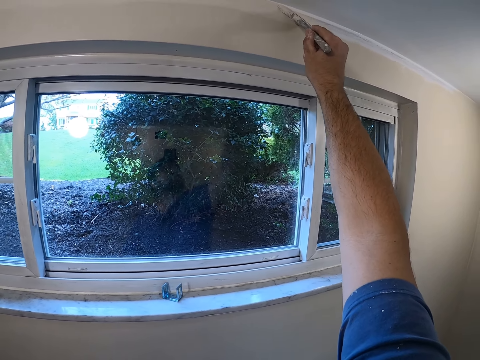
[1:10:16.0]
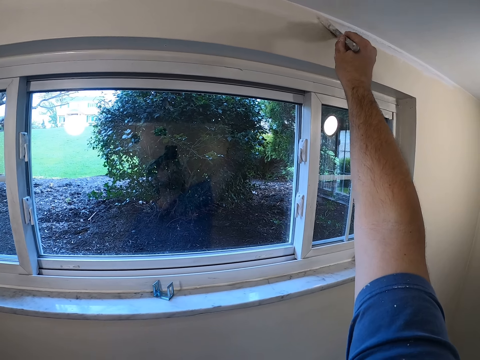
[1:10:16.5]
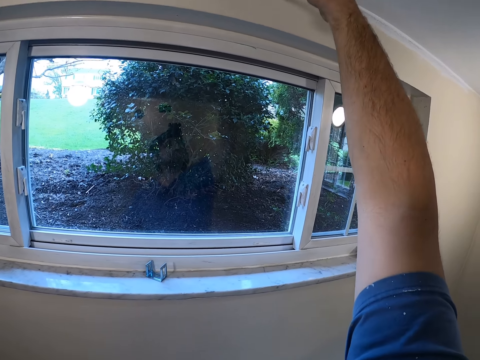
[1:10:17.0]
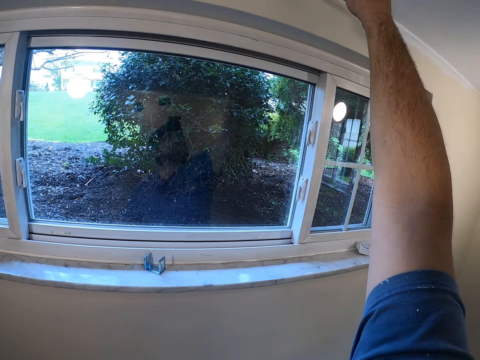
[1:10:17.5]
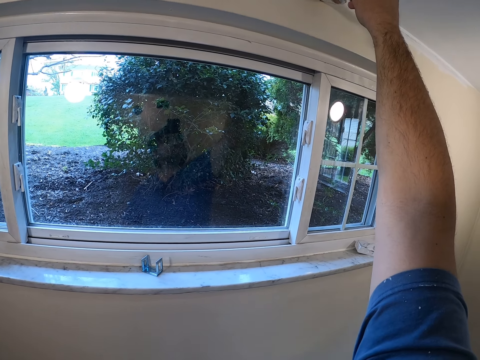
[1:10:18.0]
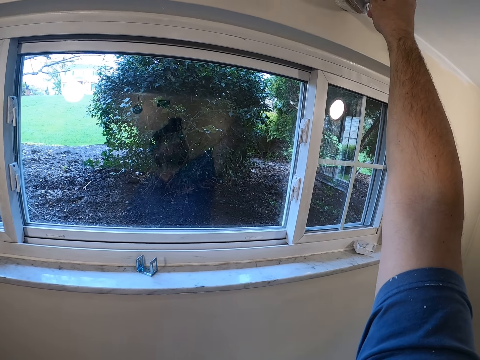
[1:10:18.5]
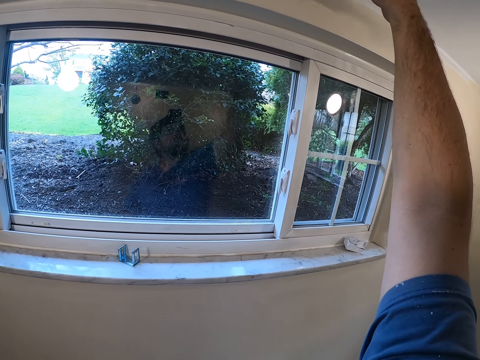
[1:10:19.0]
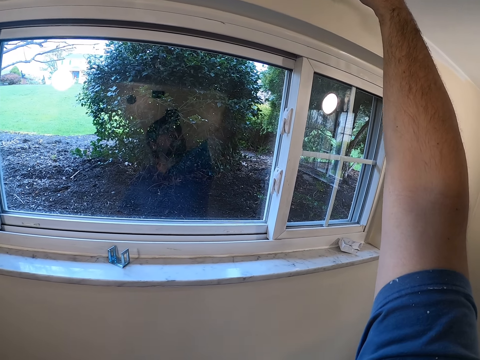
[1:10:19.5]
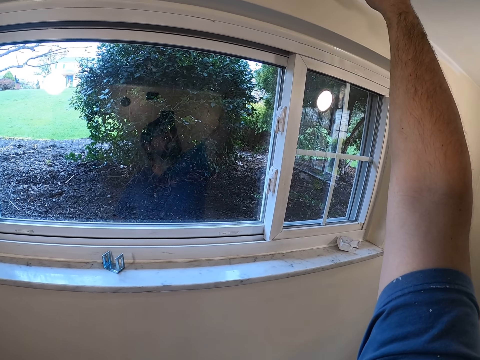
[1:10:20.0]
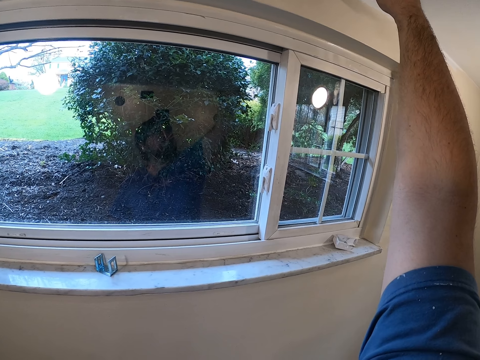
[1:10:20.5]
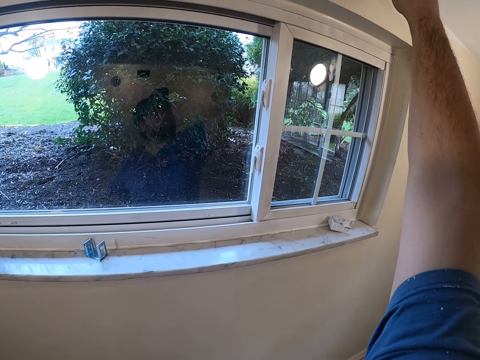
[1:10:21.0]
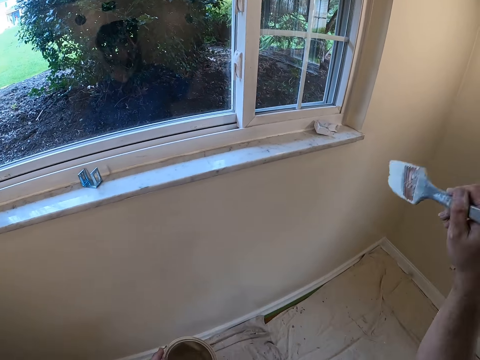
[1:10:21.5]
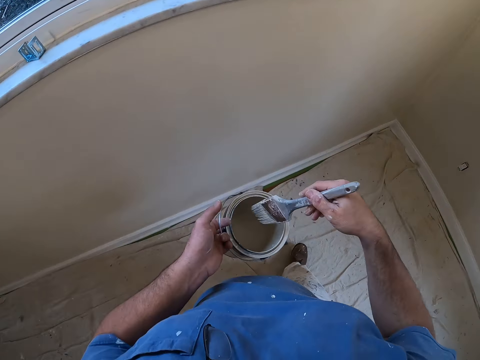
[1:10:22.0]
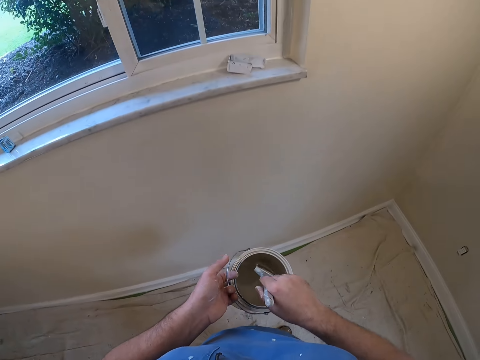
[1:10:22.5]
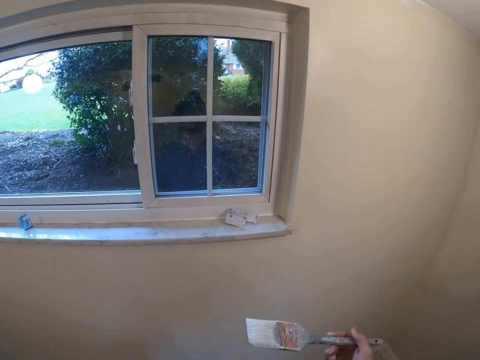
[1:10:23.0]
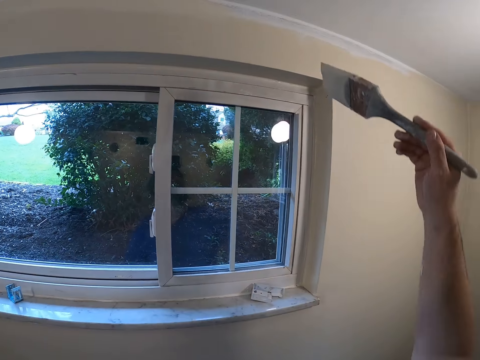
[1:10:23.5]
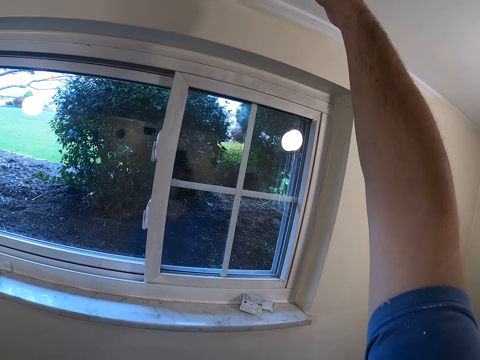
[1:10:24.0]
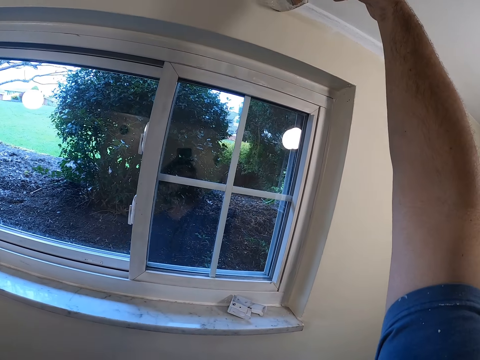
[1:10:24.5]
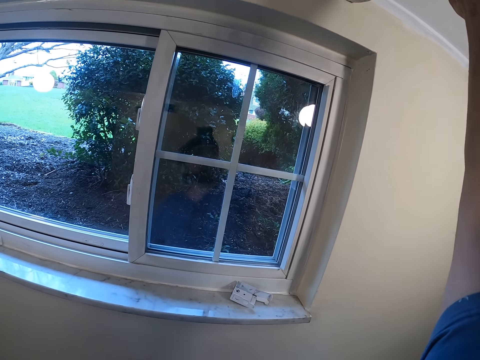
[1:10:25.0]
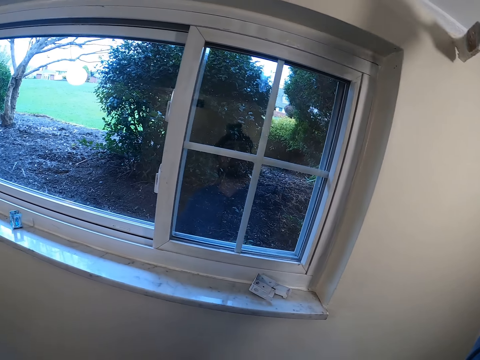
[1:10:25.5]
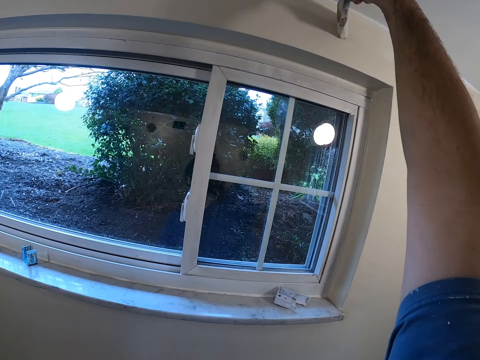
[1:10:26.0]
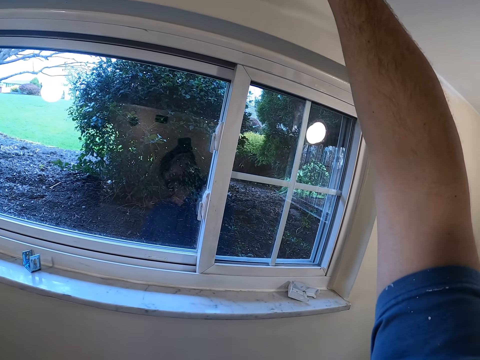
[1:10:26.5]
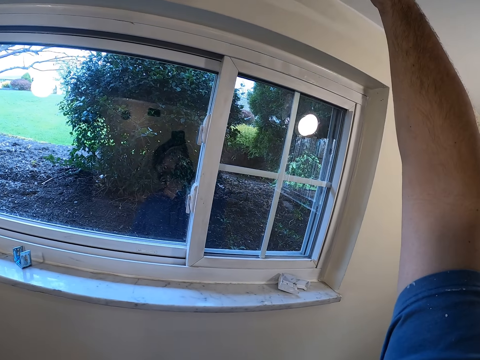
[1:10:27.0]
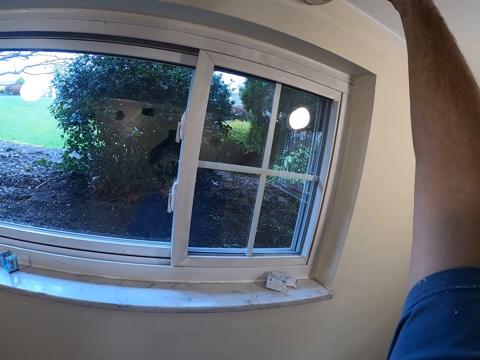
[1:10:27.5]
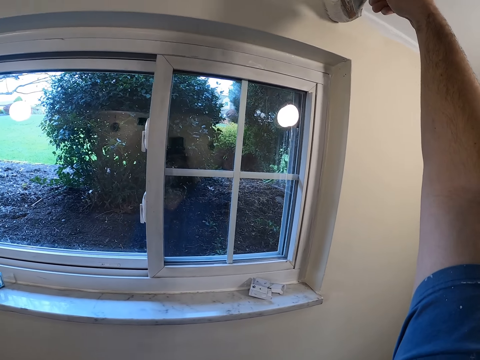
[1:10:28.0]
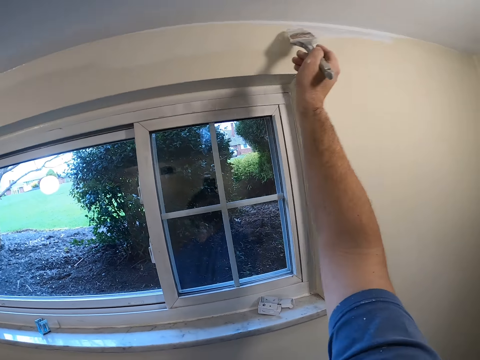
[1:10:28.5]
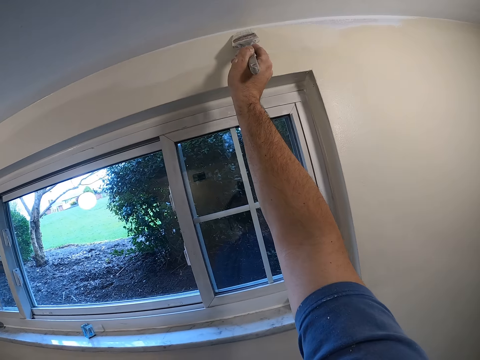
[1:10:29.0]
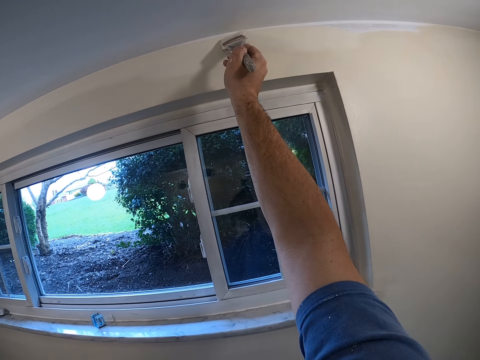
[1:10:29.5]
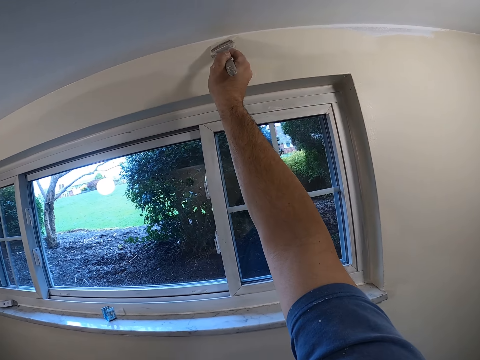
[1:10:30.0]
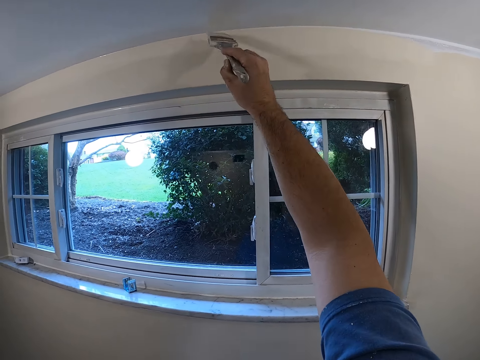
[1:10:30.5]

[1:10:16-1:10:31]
The camera wearer takes some paint from the paint can with the paint brush. They paint the wall with the paint brush.

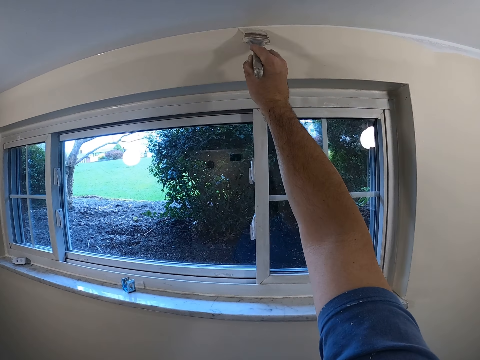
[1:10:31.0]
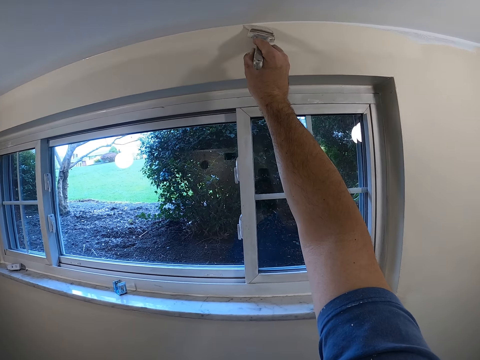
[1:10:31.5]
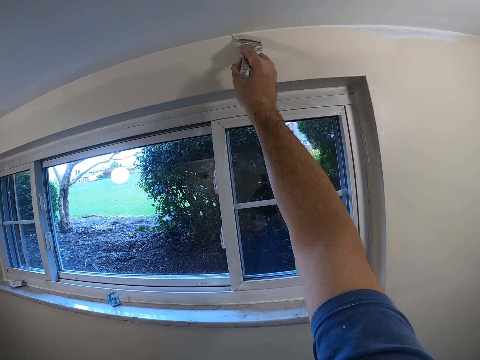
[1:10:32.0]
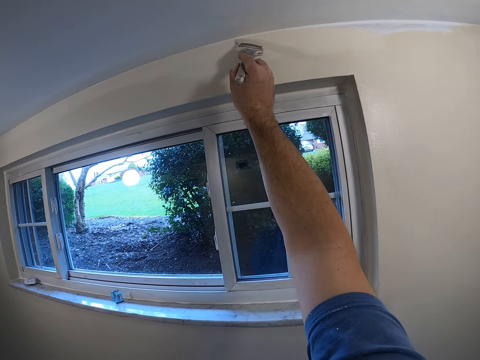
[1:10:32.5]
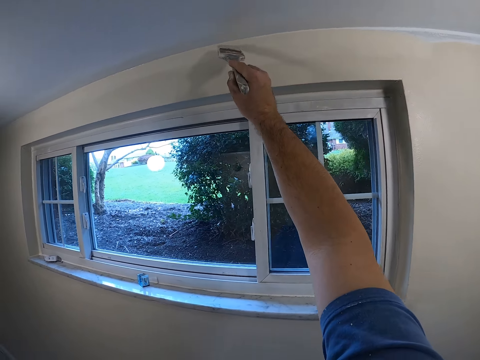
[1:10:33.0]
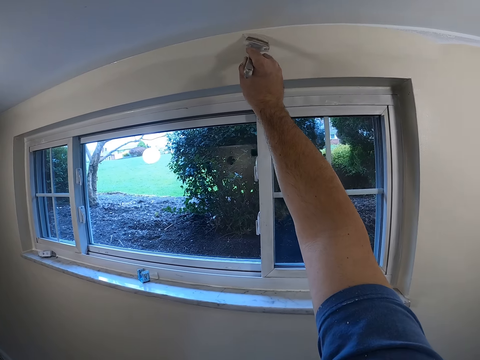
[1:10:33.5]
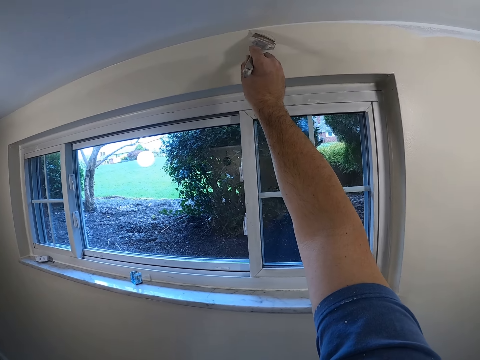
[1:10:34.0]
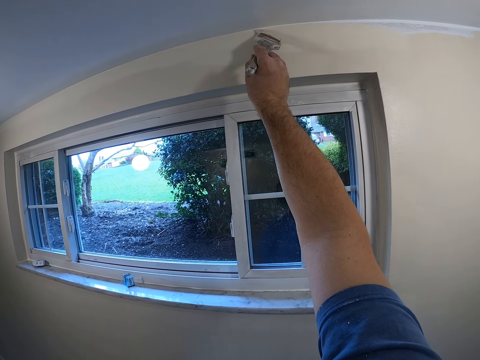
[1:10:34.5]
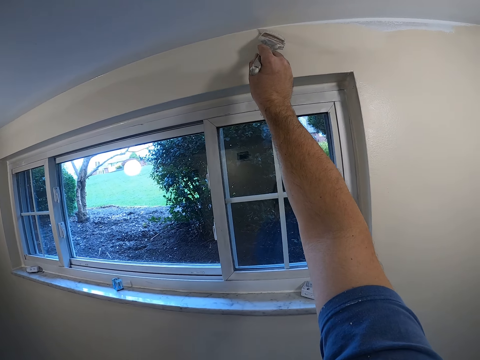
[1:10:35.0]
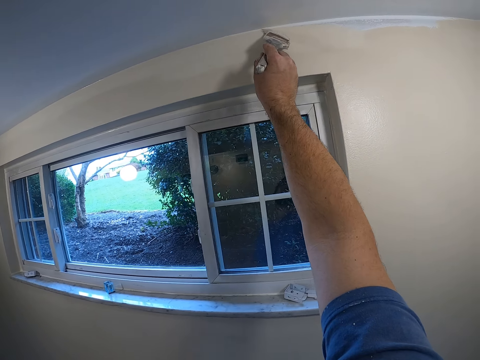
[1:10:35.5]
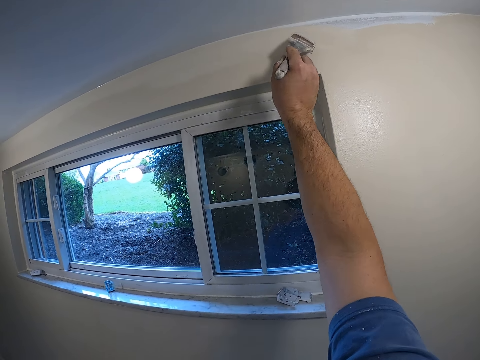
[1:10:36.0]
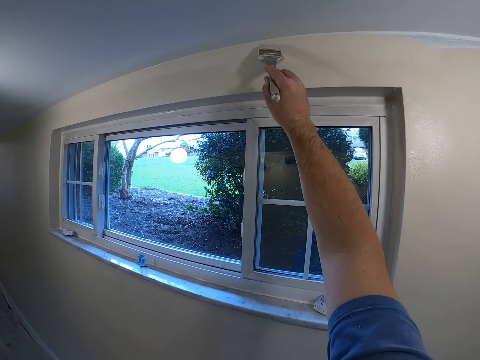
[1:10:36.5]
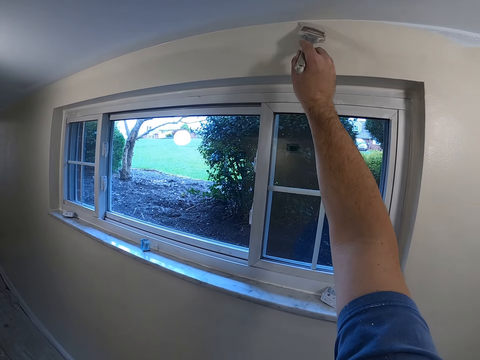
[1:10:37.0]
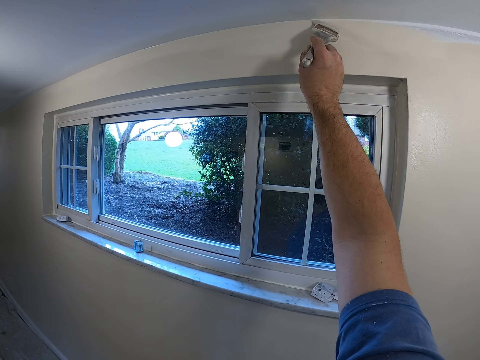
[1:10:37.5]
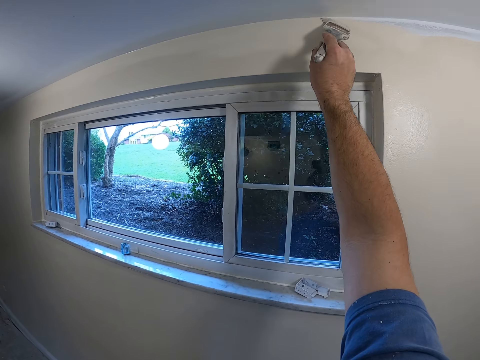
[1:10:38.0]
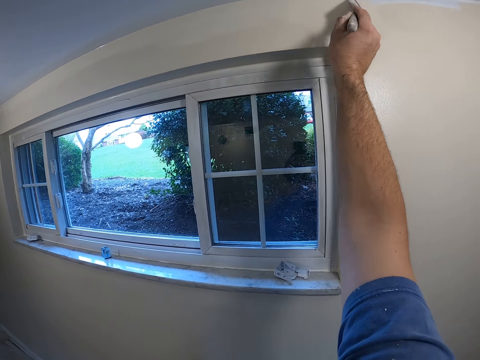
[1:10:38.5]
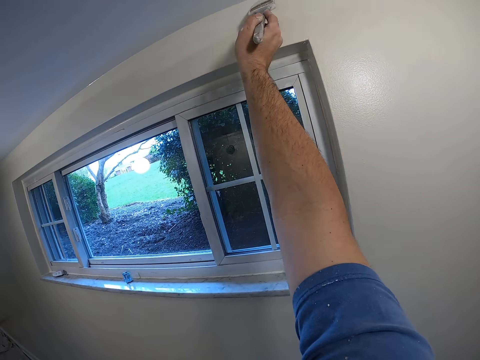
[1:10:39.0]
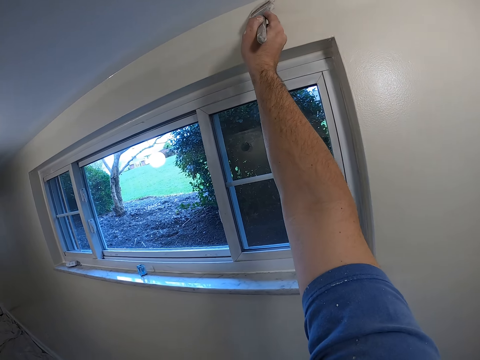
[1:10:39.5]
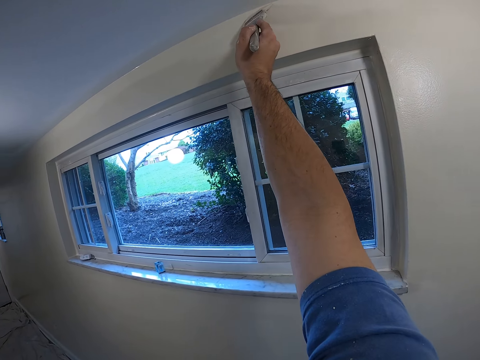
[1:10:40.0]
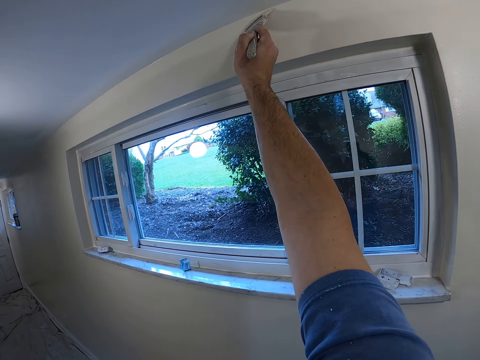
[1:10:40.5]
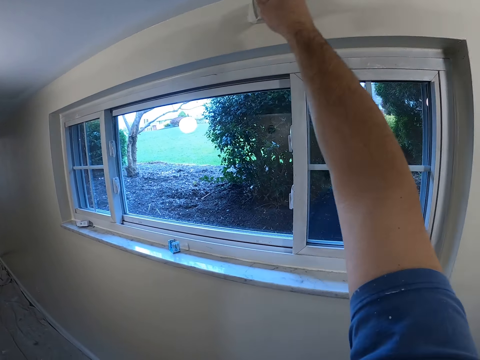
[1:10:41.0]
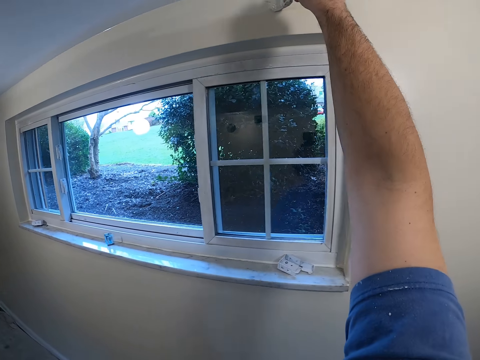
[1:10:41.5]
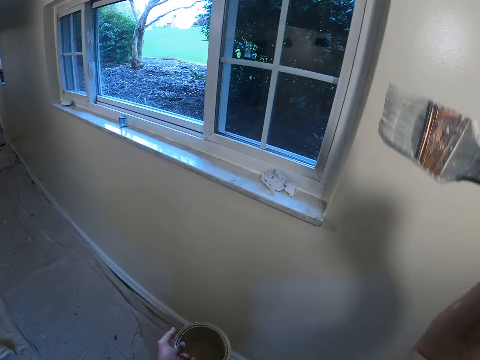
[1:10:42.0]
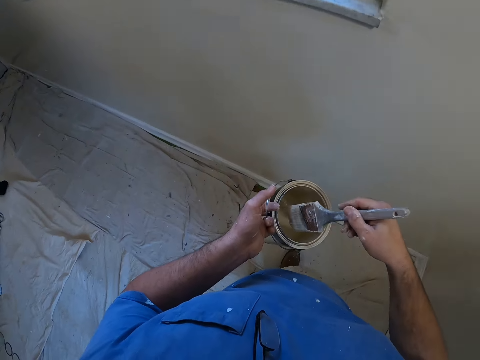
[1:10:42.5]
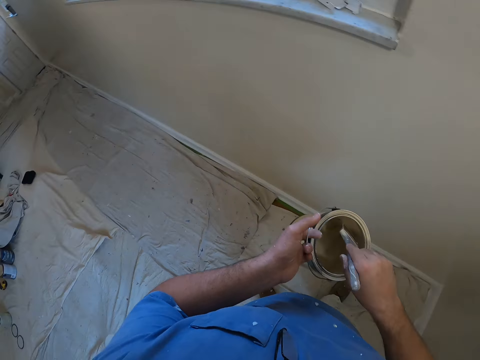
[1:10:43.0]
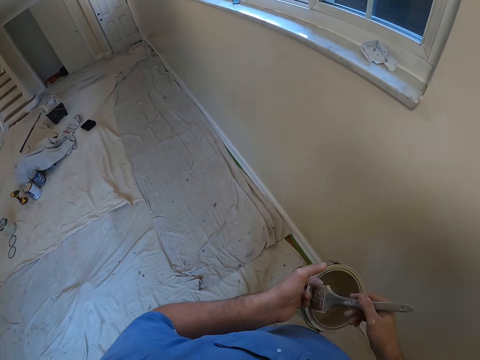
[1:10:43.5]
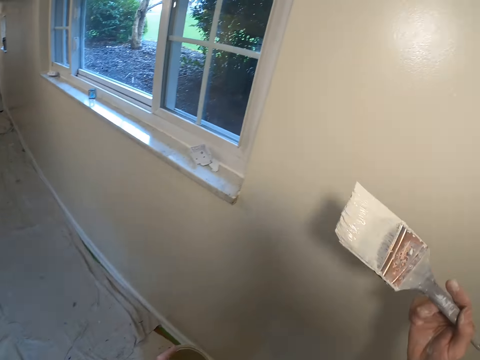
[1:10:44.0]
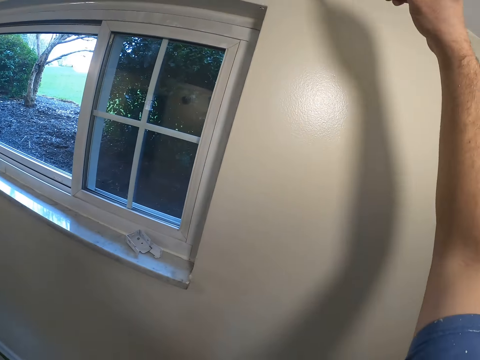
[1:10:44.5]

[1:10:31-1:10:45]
The camera wearer takes some paint from the paint can with the paint brush.
